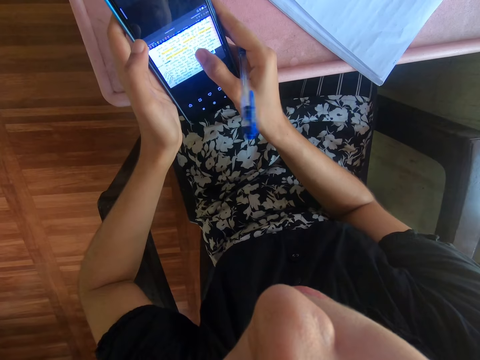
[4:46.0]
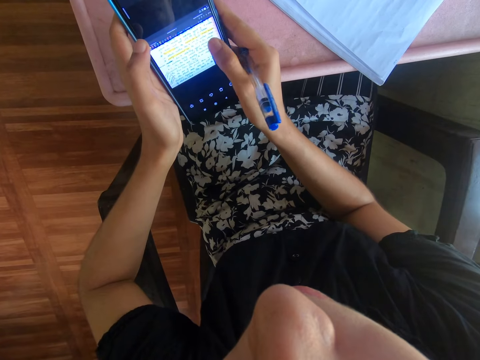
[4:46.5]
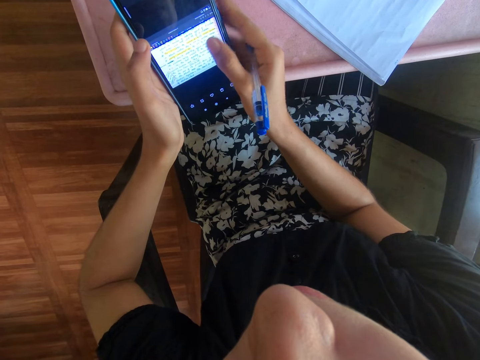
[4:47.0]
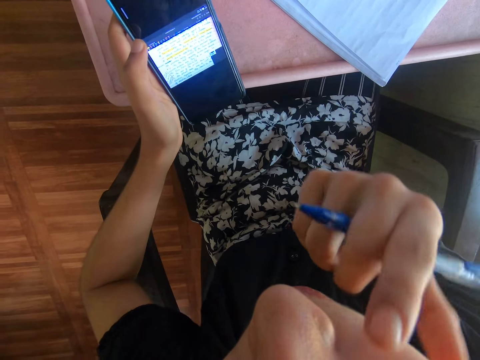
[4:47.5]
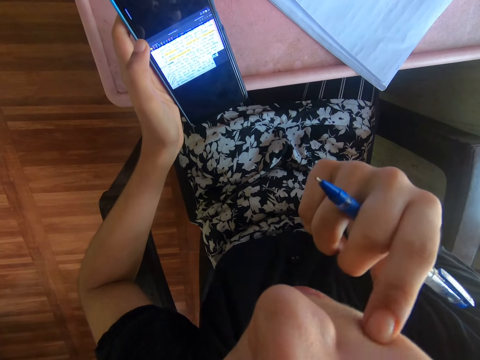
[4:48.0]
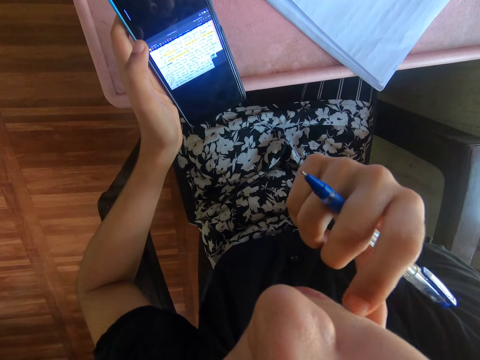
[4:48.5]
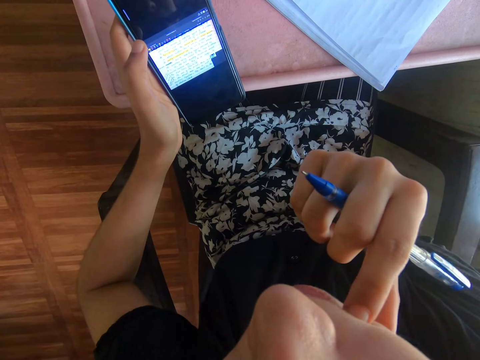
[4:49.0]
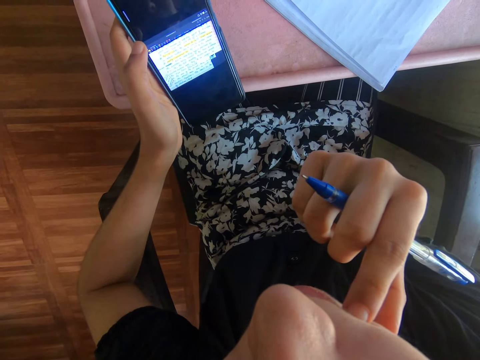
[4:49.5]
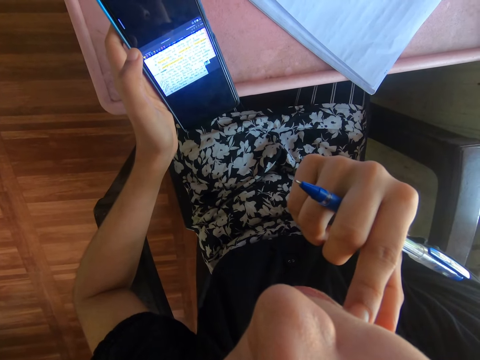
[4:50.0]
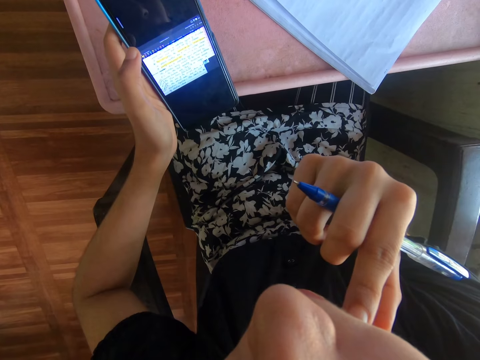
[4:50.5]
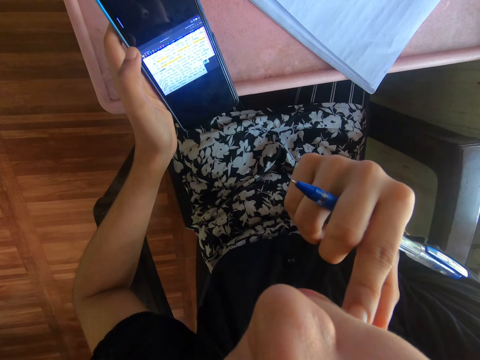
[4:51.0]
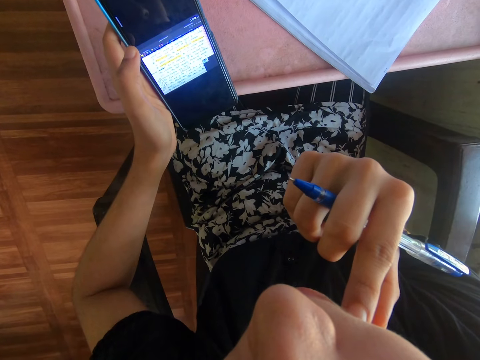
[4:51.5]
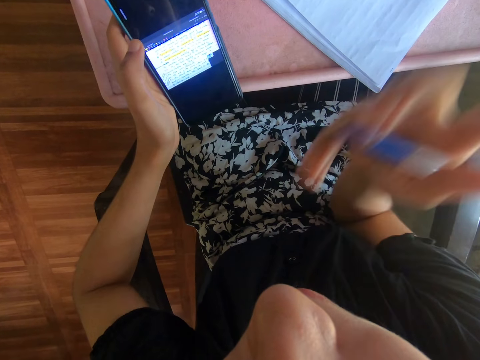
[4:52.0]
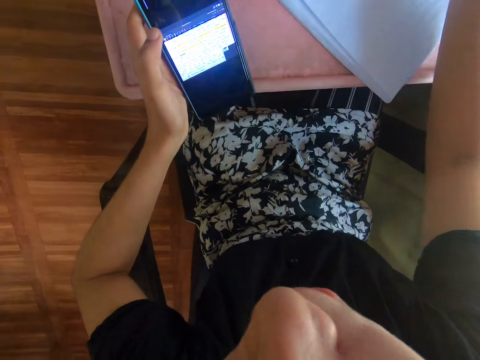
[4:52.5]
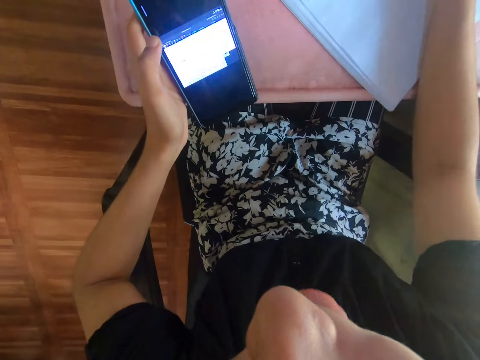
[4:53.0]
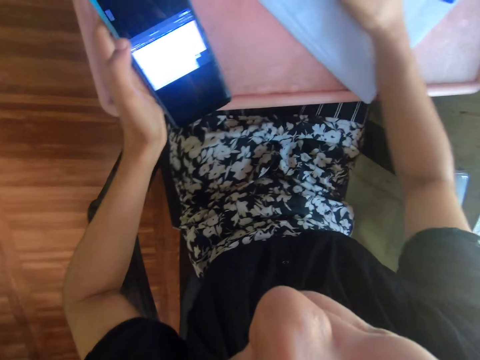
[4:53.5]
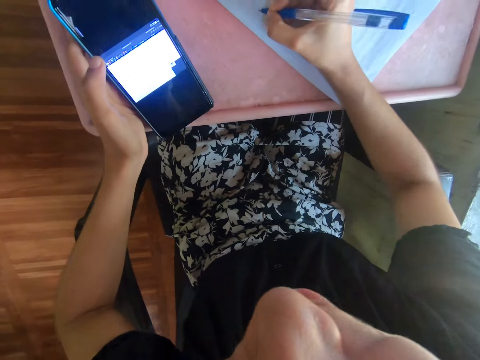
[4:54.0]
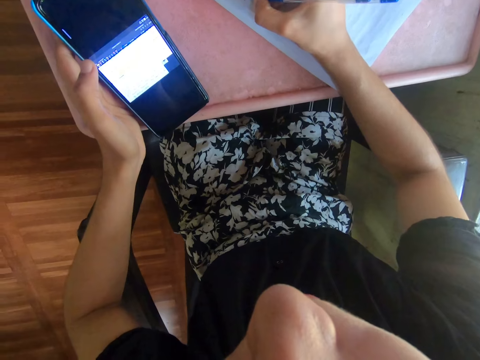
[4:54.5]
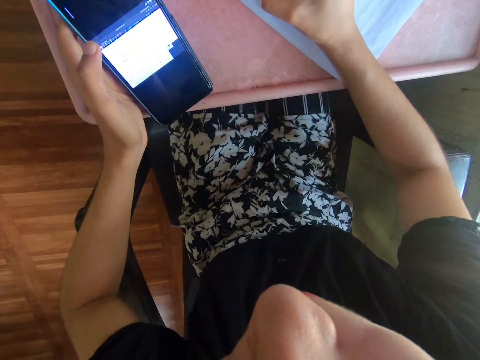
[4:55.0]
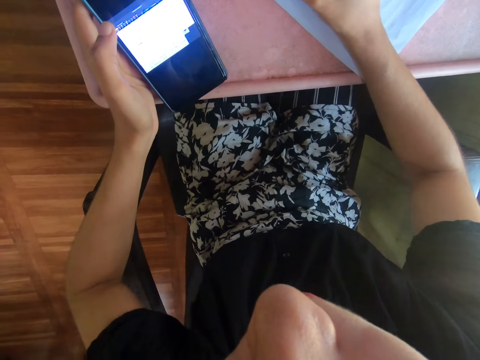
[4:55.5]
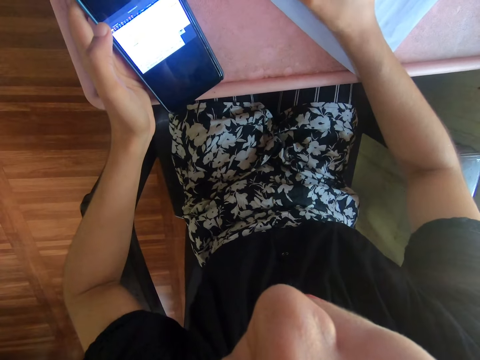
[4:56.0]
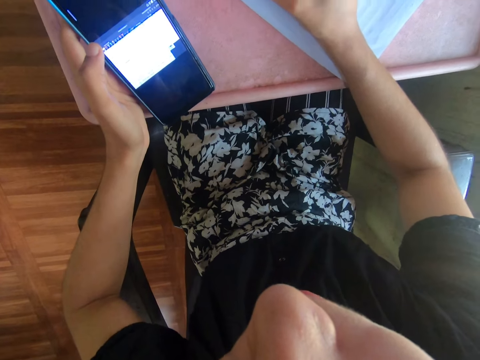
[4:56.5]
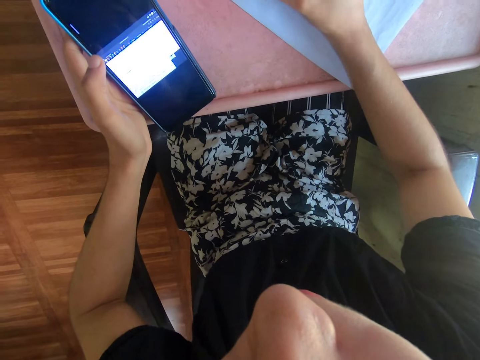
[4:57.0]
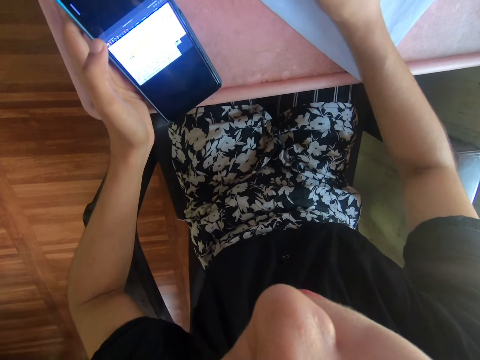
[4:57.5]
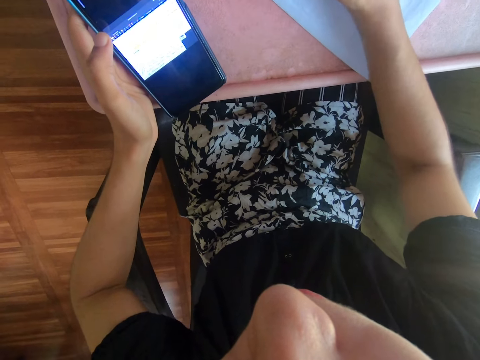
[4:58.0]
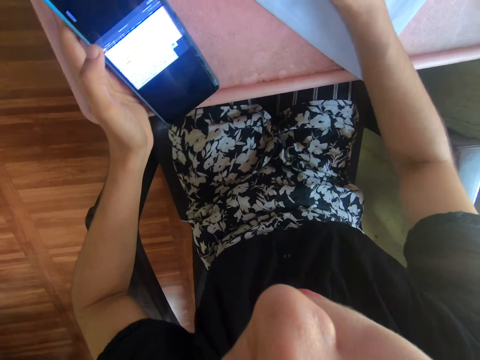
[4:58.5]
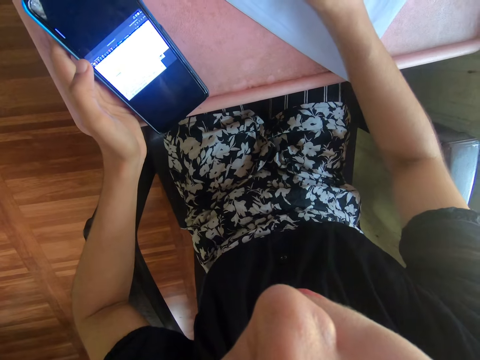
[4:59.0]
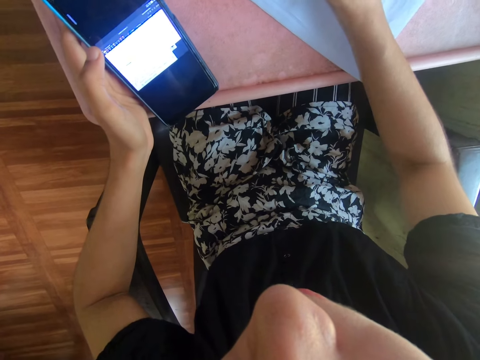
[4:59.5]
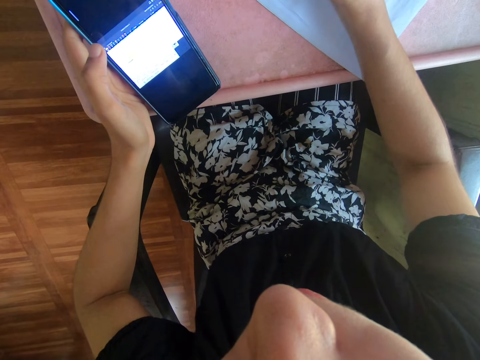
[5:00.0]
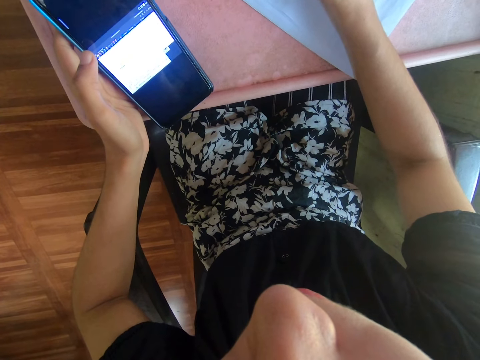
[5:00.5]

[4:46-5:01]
The camera wearer touches the face with the right hand. They place the hand on the book. They move the right hand. They write on the book using a ball pen.

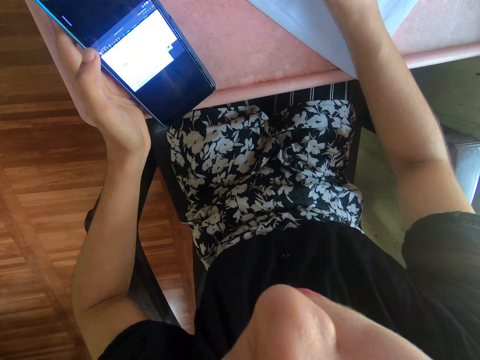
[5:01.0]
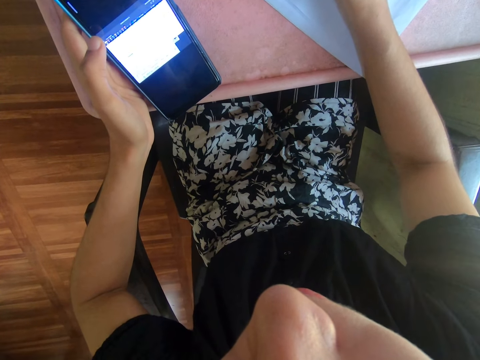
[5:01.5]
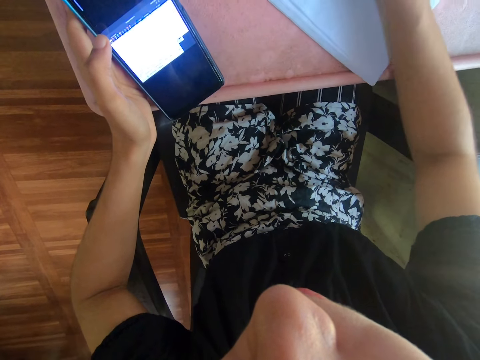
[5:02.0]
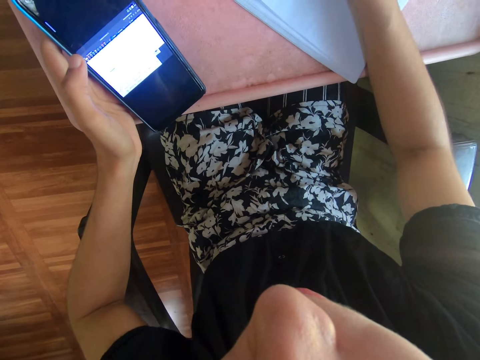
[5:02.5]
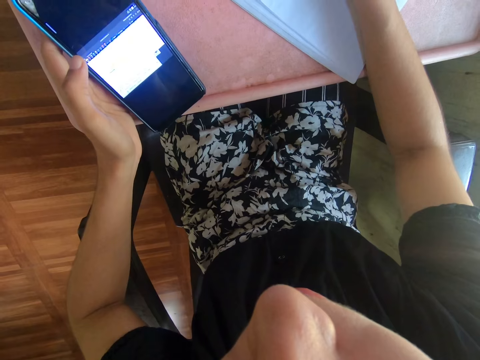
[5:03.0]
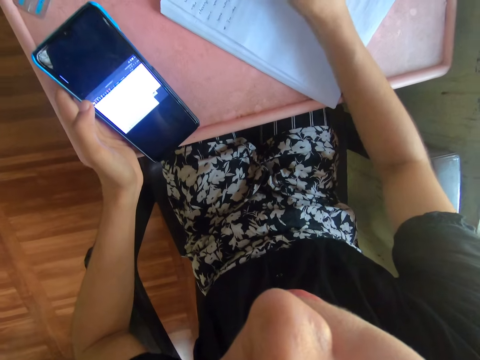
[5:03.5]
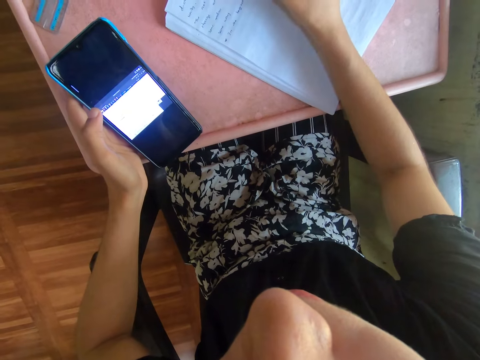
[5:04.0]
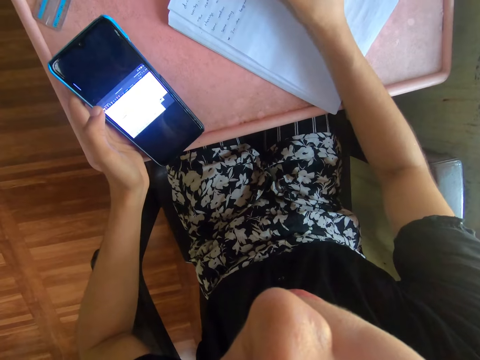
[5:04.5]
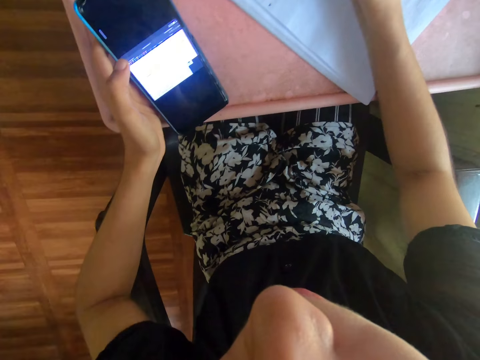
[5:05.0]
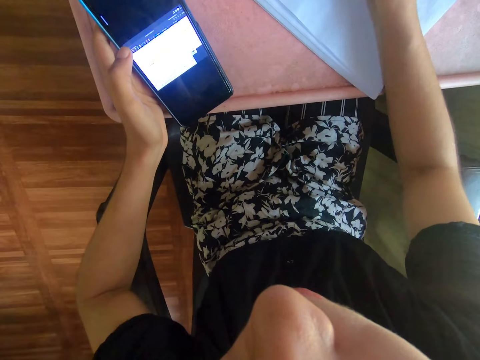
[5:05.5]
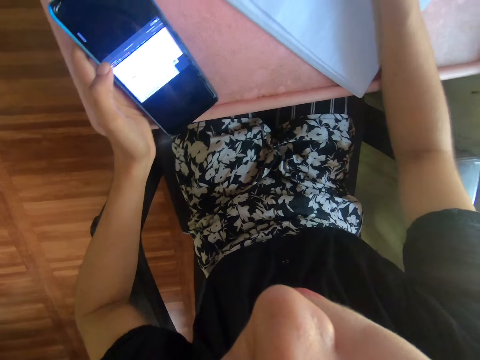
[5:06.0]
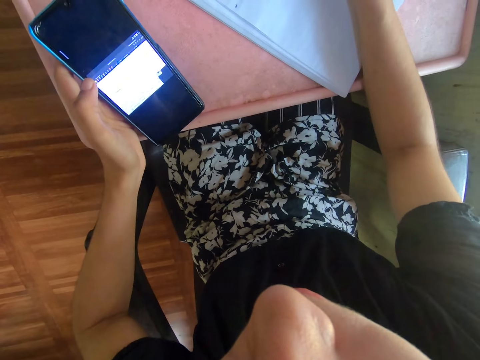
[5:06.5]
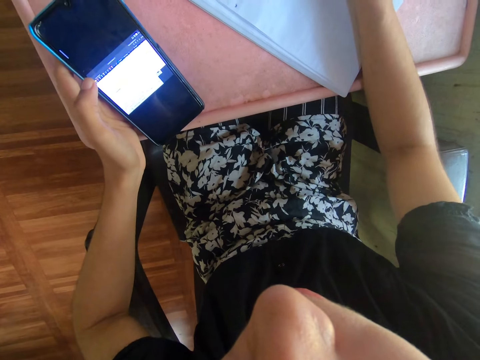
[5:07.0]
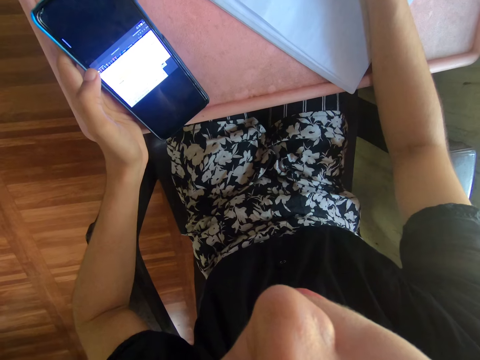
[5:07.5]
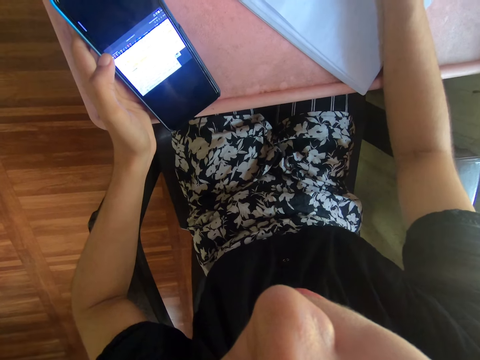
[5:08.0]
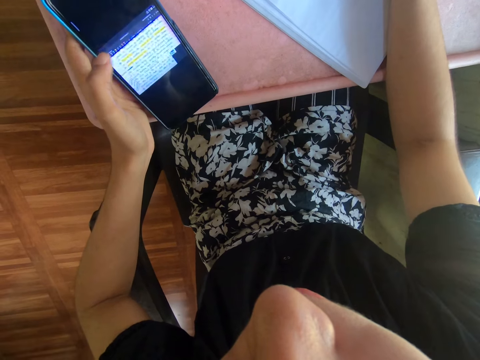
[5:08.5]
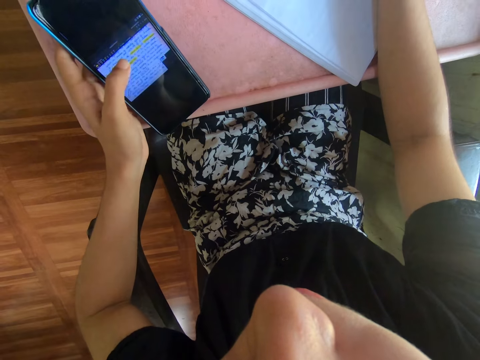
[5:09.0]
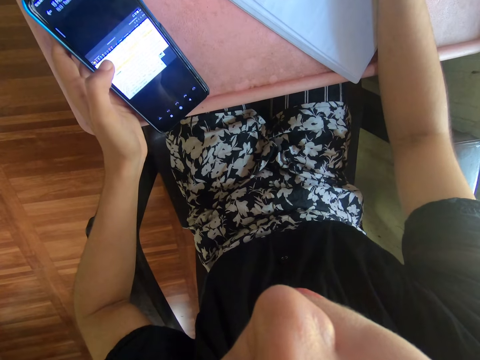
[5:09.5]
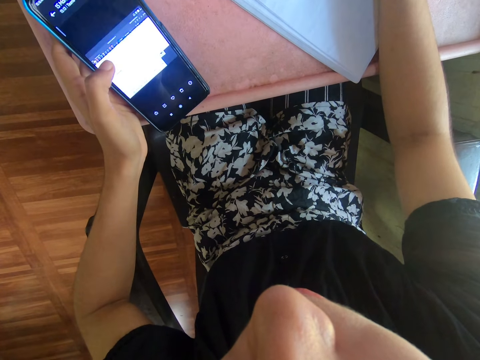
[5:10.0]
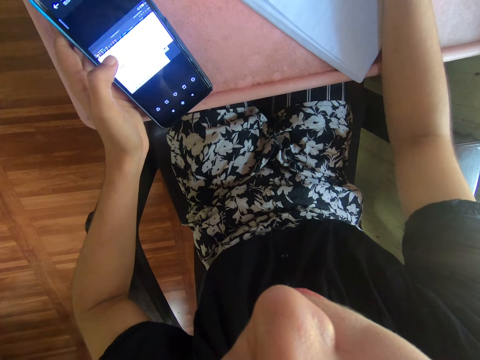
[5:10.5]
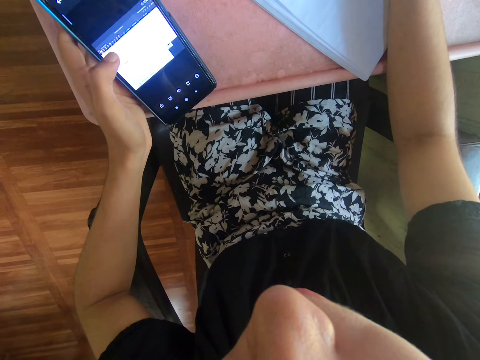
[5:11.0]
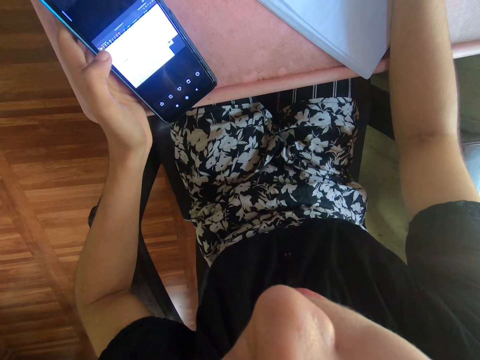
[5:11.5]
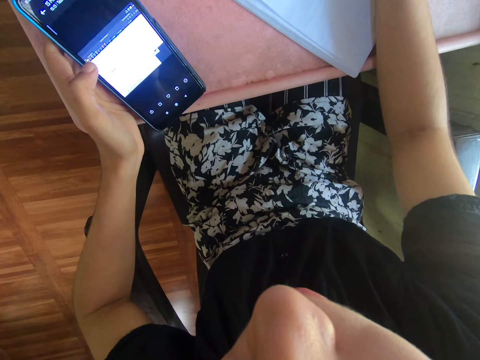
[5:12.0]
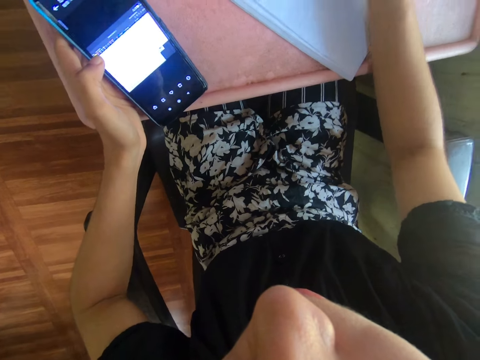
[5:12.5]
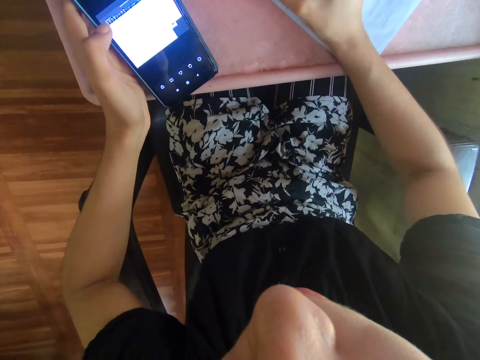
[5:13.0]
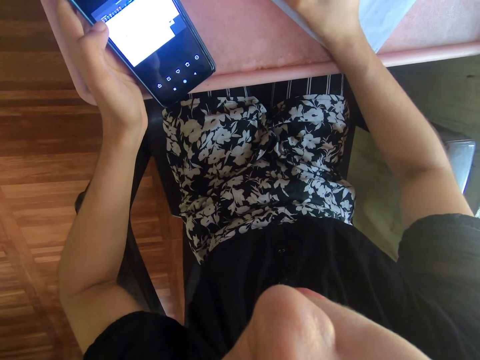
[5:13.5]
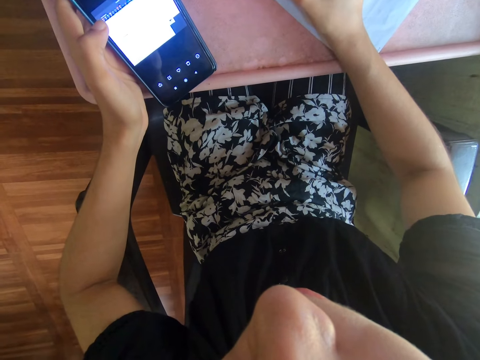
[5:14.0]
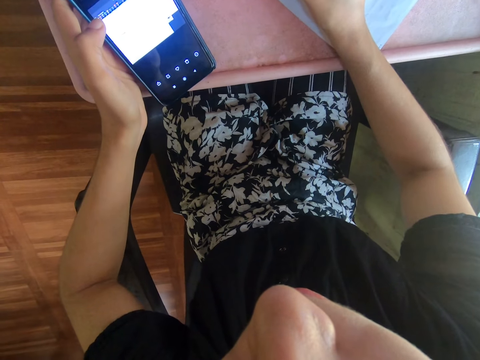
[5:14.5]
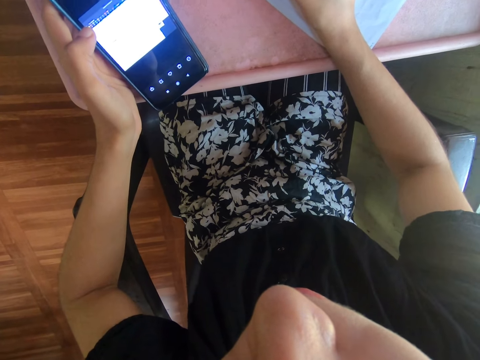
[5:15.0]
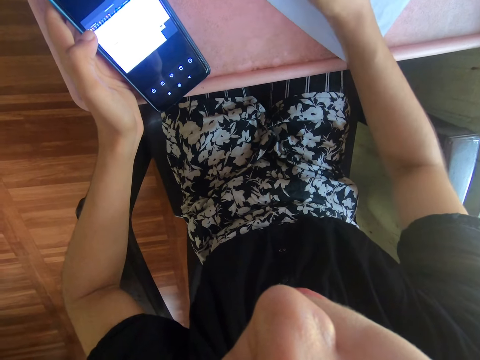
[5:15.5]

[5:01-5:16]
The camera wearer touches the phone with the left finger. They write on the book using a ball pen.
